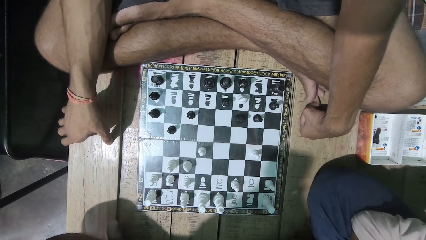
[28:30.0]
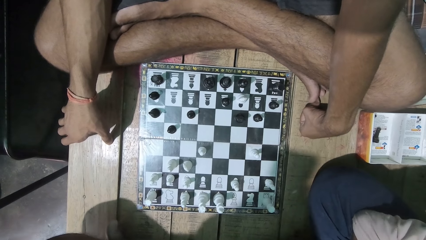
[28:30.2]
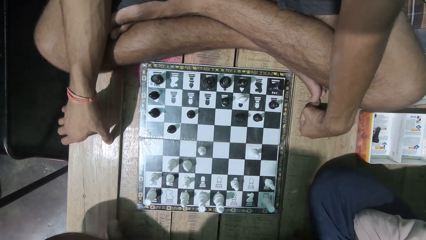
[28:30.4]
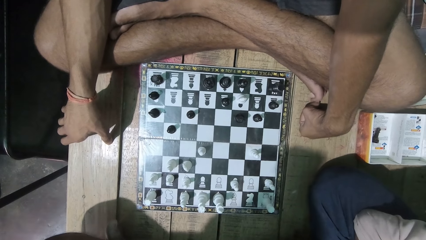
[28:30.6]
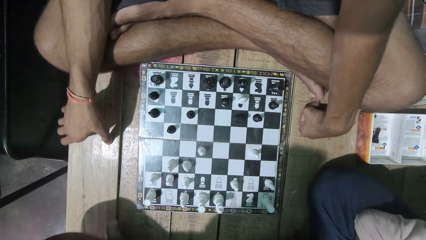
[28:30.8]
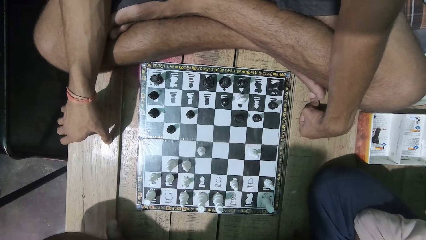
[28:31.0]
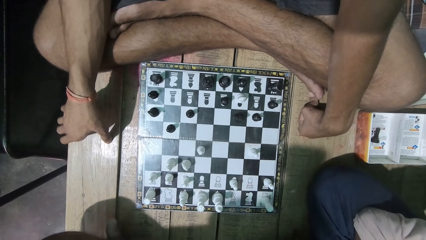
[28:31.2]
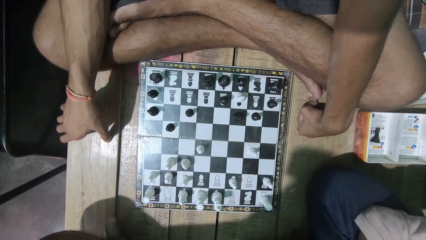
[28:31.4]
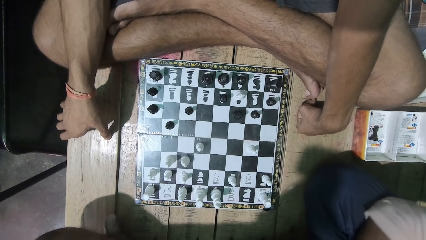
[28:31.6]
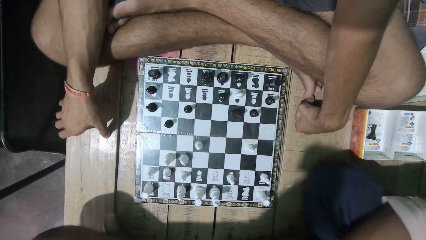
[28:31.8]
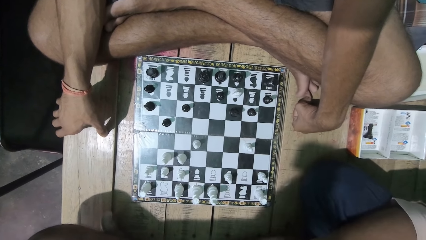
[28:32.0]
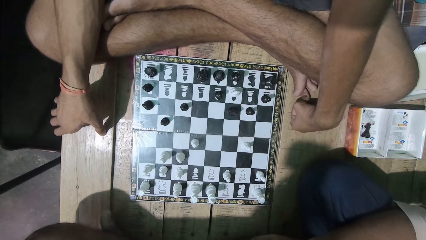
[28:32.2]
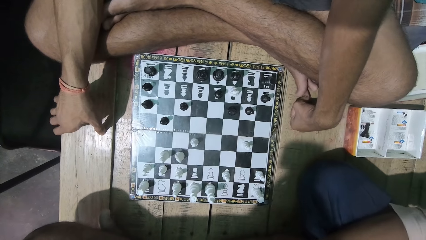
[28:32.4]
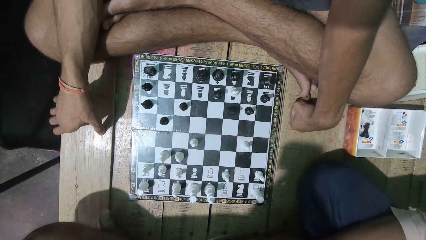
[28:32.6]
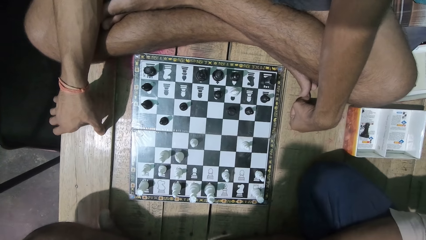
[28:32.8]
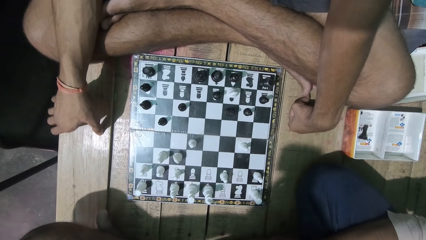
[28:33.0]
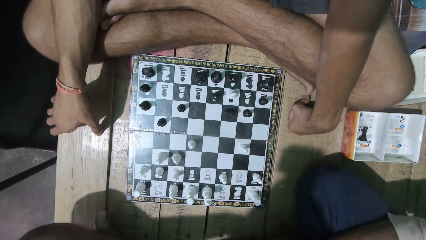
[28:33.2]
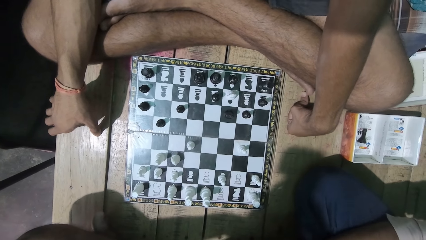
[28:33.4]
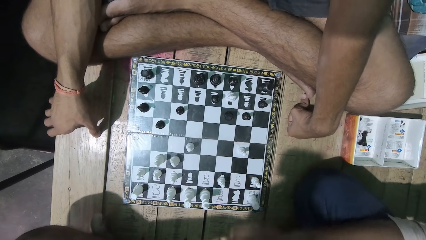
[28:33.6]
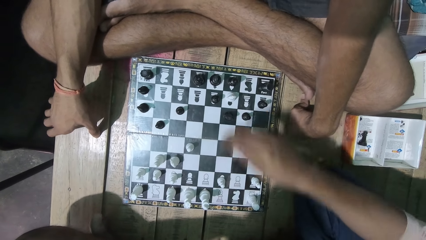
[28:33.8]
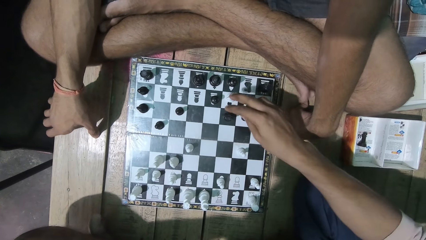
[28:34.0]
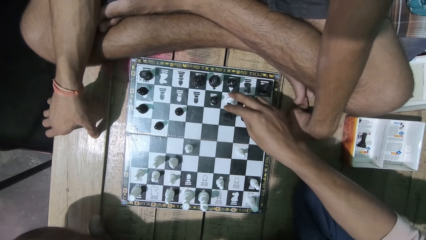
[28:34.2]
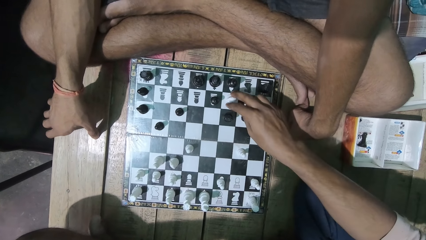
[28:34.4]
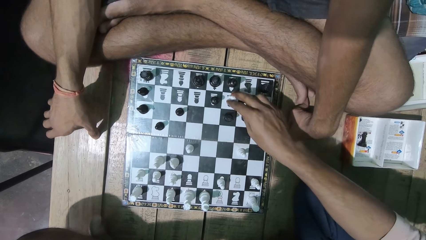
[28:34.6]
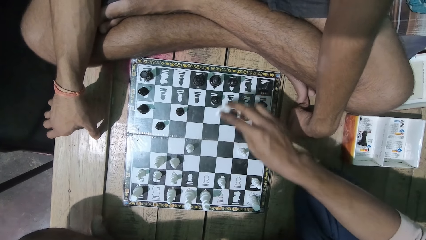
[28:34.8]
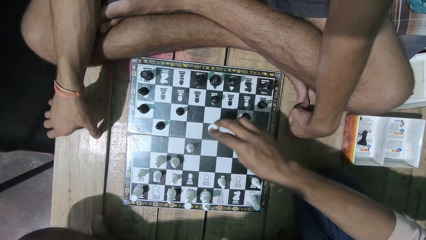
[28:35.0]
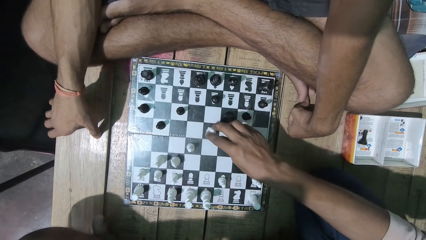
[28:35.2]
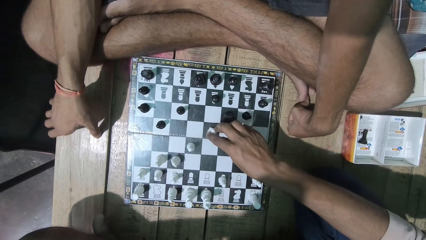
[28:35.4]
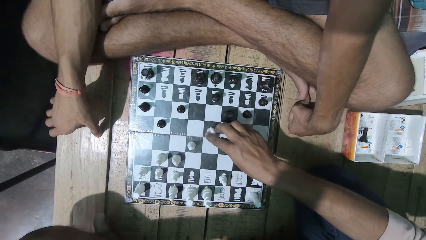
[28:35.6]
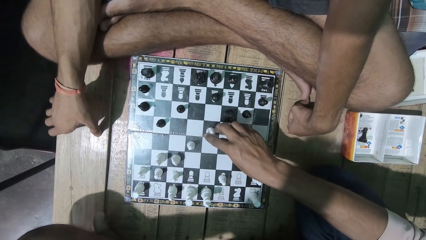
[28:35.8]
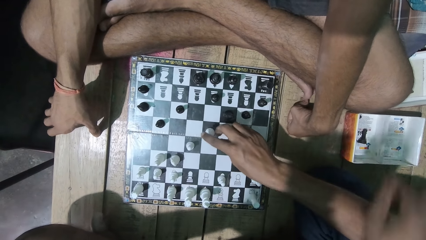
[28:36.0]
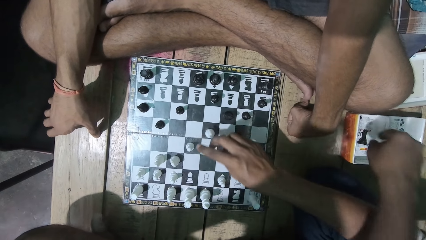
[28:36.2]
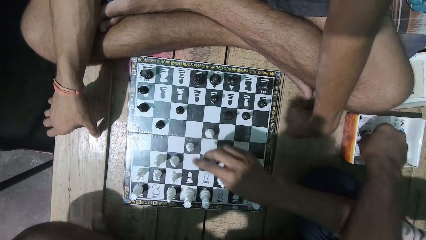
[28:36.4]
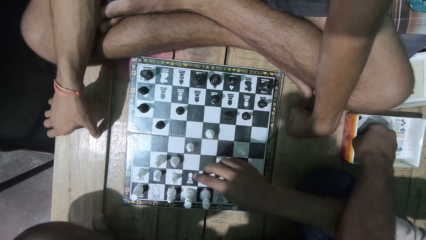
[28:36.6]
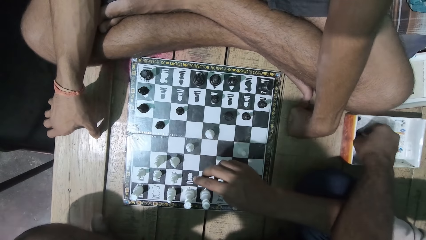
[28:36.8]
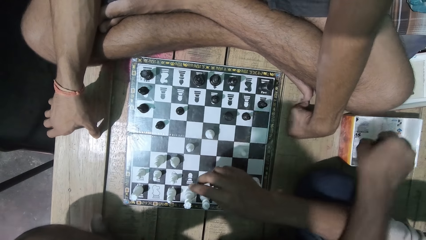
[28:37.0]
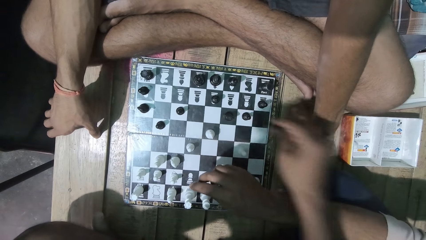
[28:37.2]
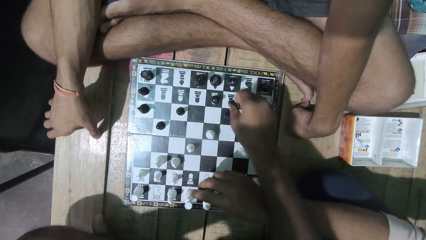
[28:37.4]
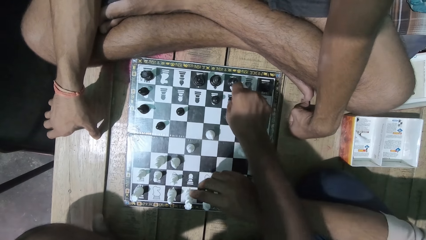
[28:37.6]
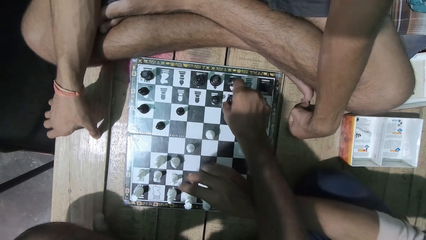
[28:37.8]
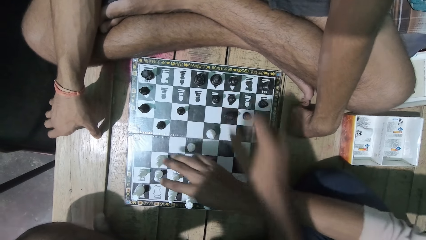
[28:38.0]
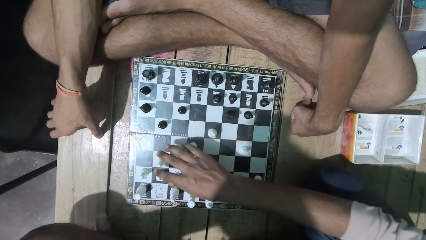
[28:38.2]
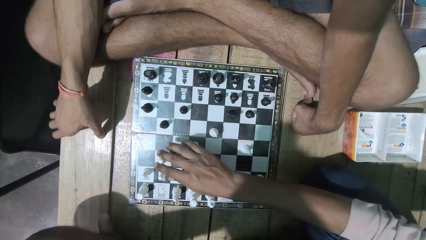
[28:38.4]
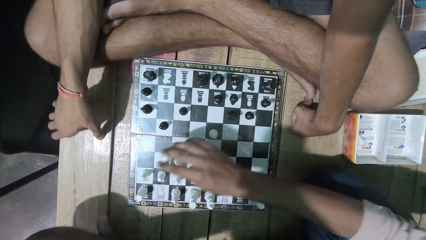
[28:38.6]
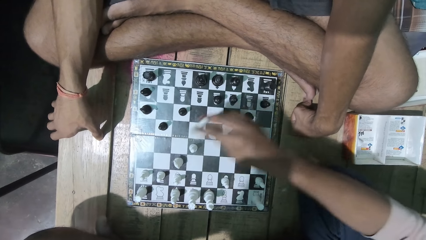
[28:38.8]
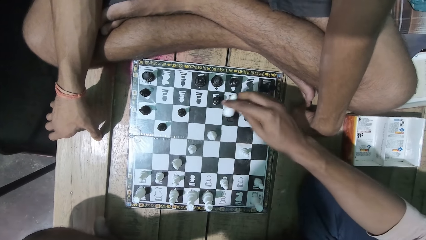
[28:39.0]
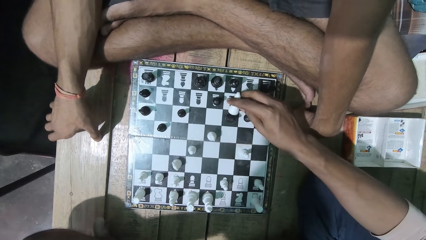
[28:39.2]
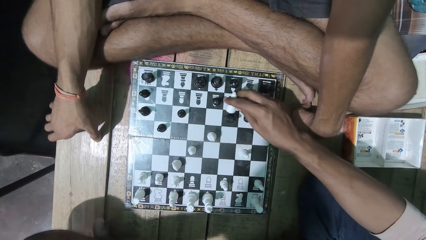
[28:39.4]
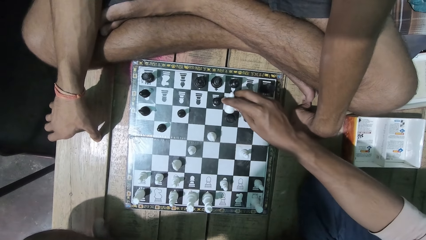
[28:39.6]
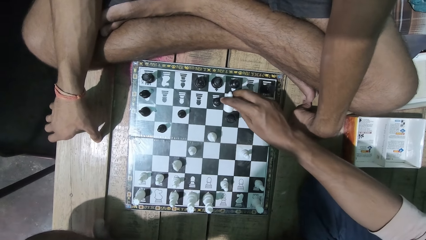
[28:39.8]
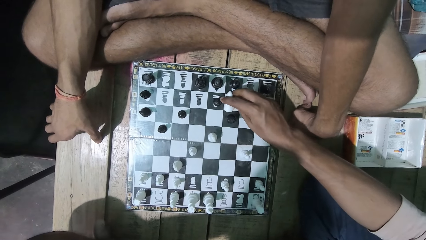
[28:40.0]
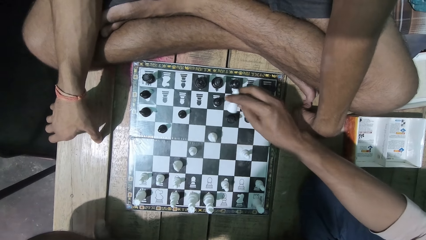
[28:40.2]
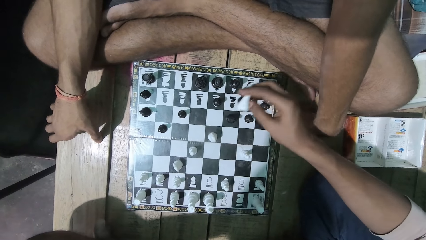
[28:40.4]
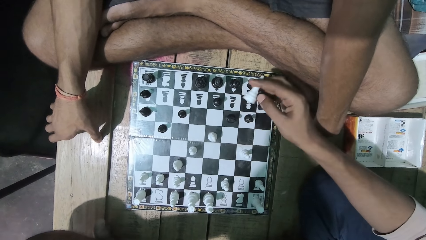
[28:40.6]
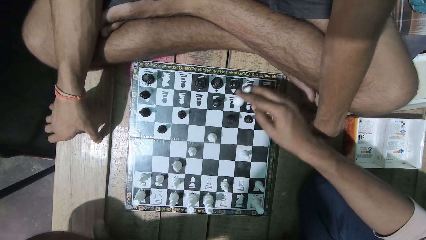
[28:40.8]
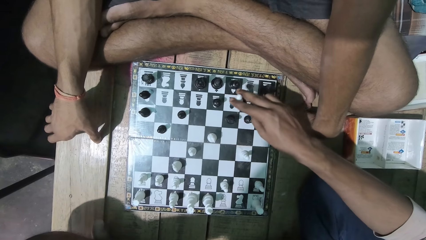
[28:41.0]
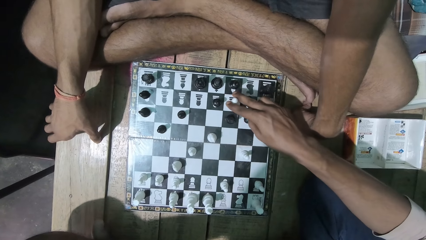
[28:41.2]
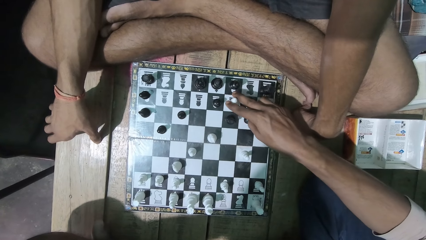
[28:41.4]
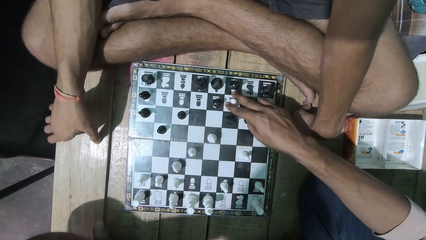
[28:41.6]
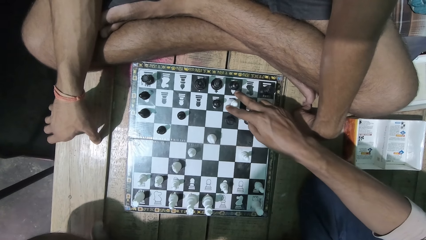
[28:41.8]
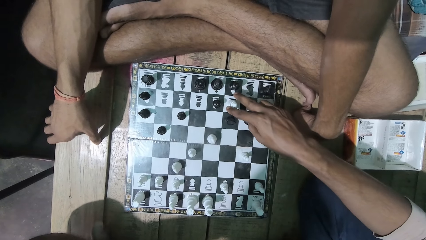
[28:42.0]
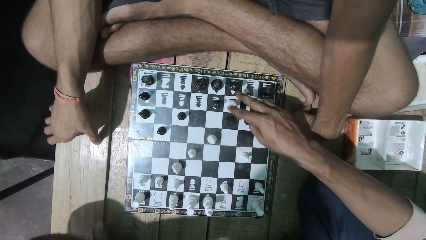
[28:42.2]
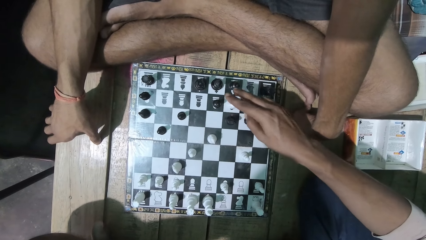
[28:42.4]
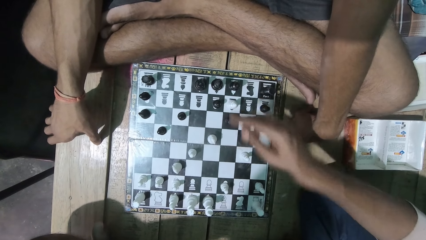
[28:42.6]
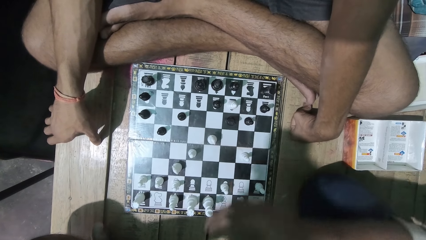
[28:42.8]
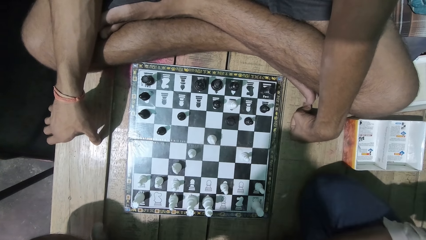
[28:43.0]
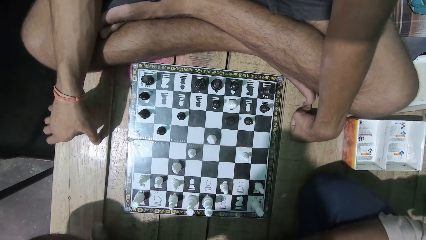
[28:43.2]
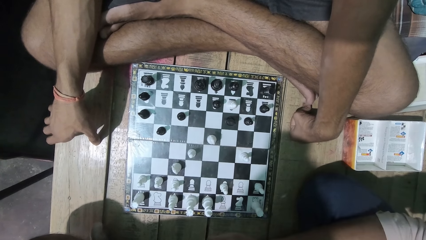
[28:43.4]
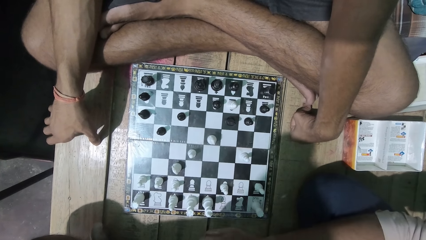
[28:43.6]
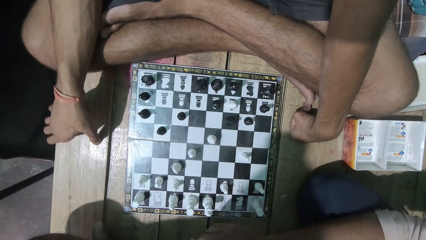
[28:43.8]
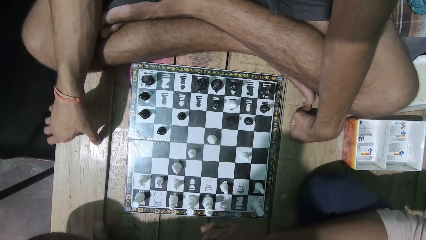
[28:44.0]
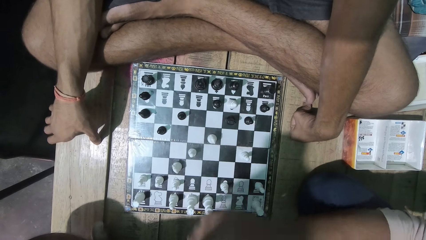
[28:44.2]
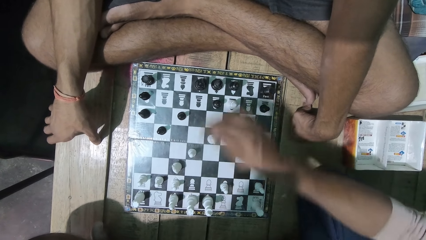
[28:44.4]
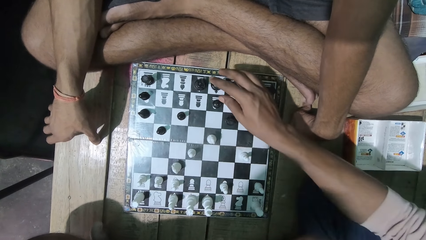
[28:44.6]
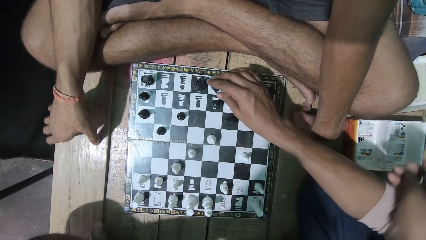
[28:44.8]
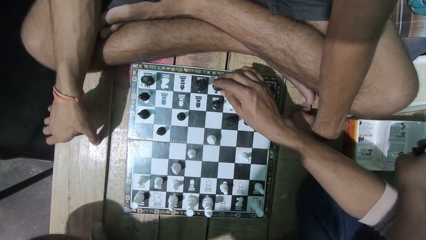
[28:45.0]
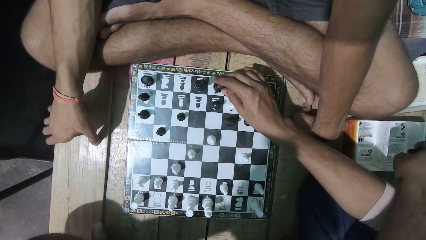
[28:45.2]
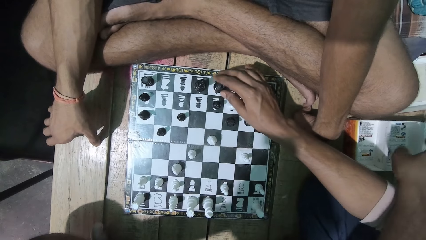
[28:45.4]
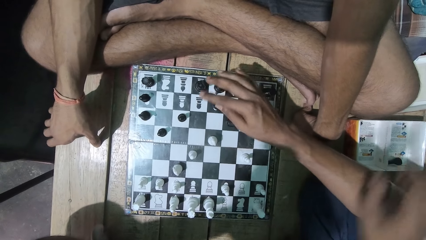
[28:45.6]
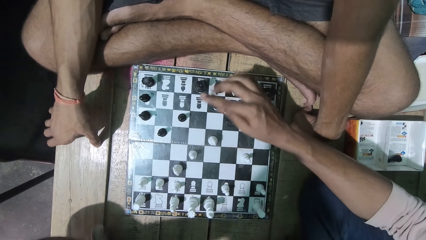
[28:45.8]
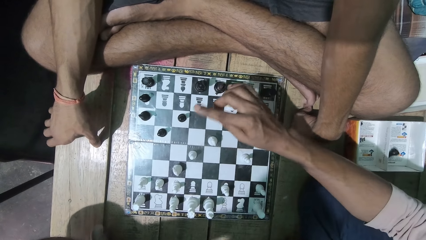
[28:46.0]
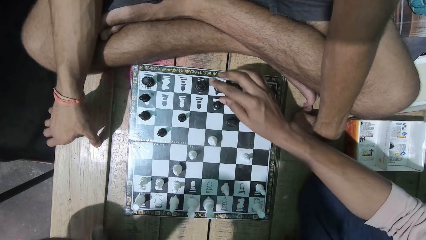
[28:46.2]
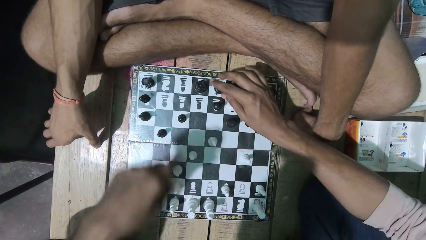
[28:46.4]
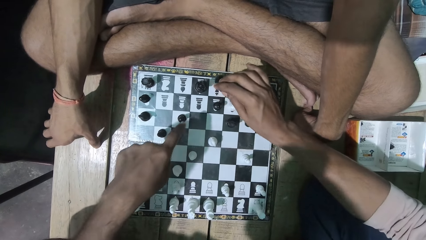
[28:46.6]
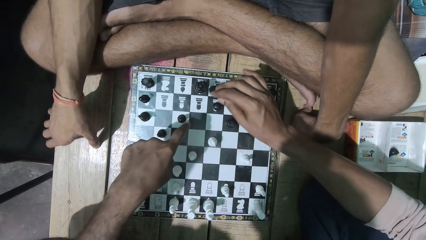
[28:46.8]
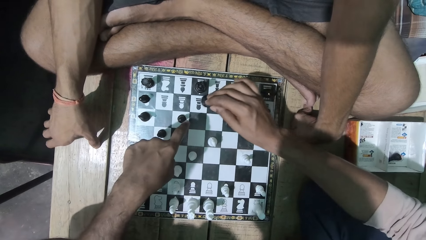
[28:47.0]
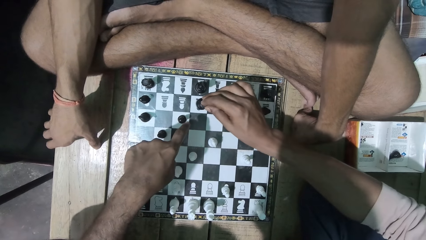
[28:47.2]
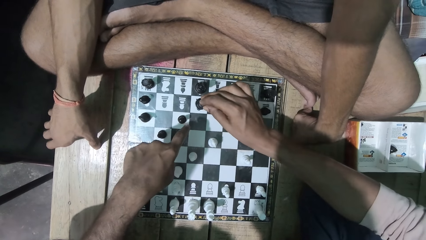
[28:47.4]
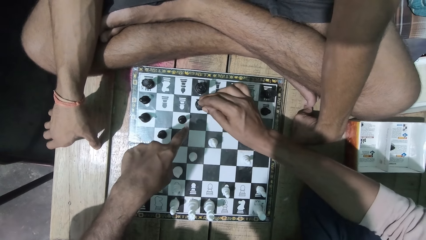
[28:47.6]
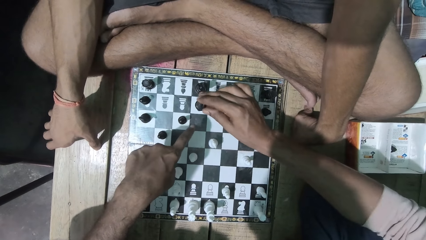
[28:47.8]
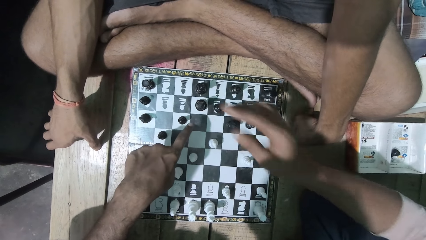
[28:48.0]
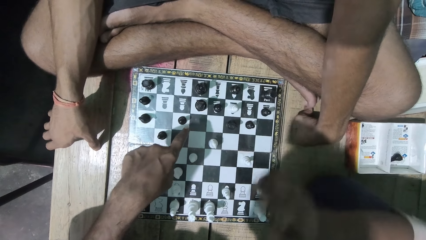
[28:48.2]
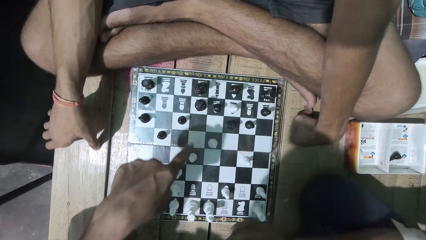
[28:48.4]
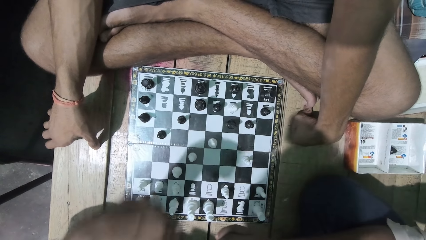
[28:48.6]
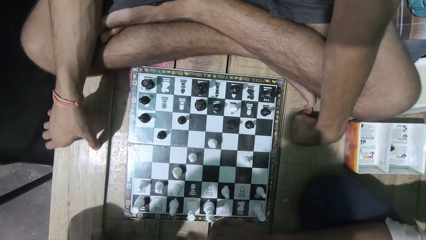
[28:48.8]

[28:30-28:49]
A man explains something. The man moves a chess piece and plays the chess game. The camera wearer picks up a chess piece from the box. The man picks up the chess piece in the box. The camera wearer puts the chess piece on the board. The man moves a chess piece and plays the chess game. The camera wearer drops a chess piece into the box. The man touches a chess piece. The camera wearer points at the chess board.
